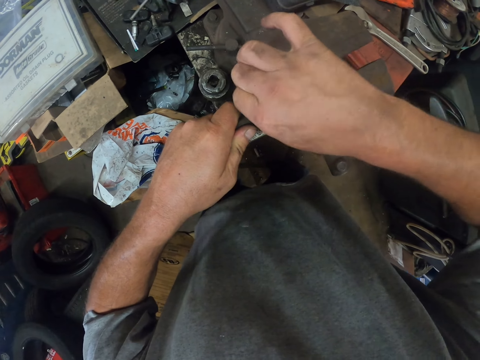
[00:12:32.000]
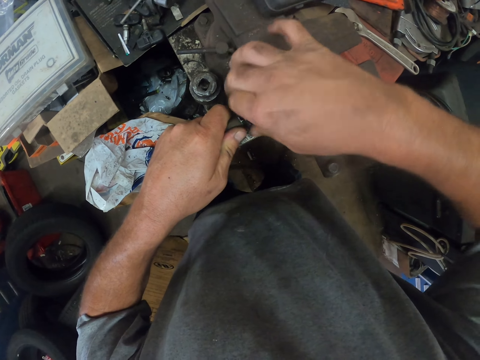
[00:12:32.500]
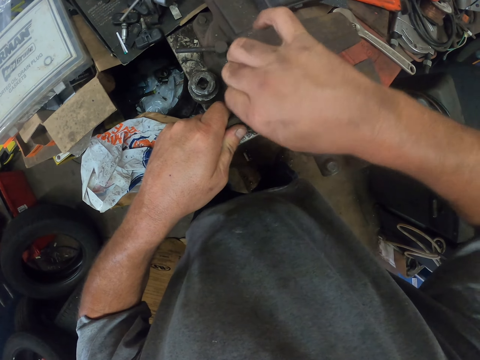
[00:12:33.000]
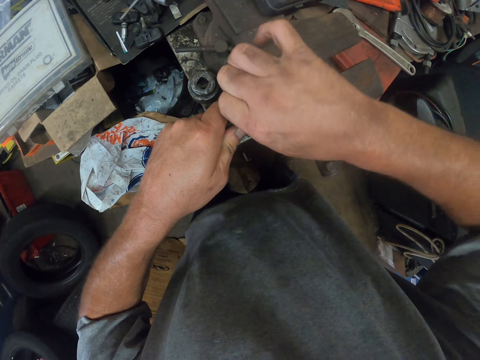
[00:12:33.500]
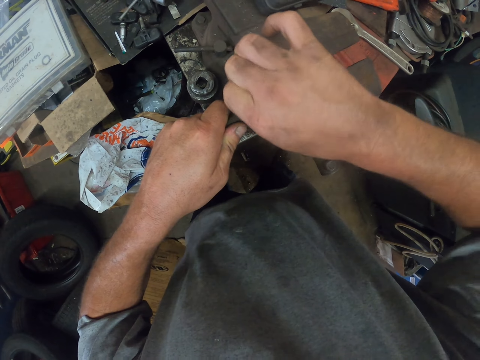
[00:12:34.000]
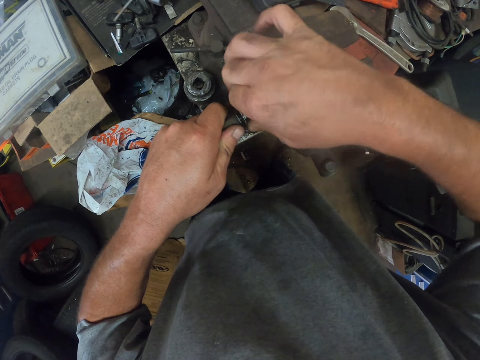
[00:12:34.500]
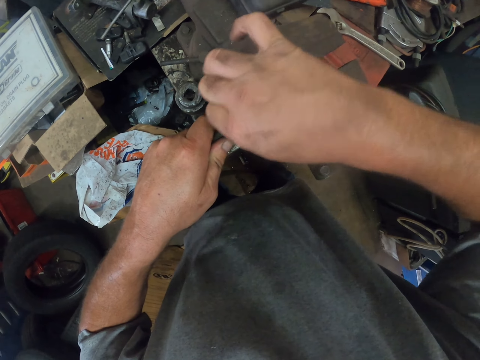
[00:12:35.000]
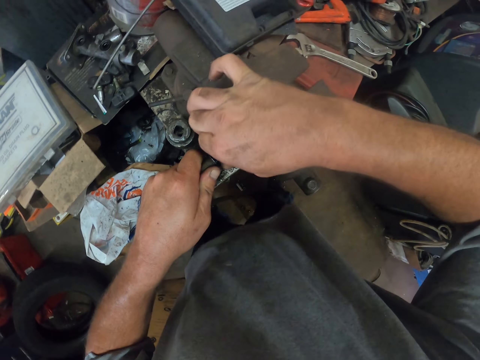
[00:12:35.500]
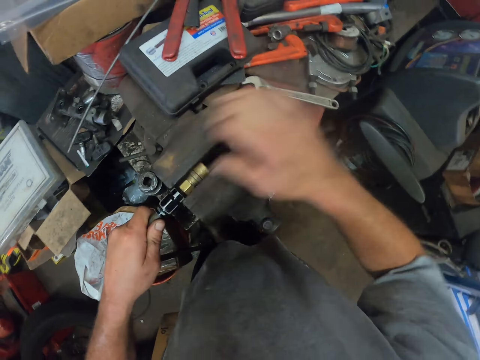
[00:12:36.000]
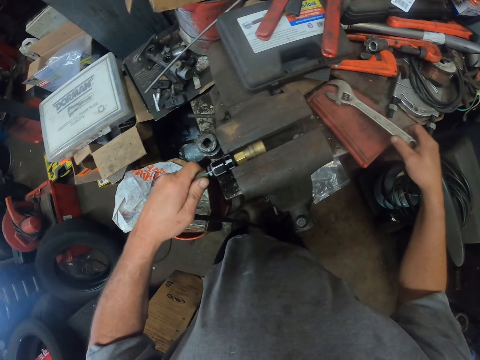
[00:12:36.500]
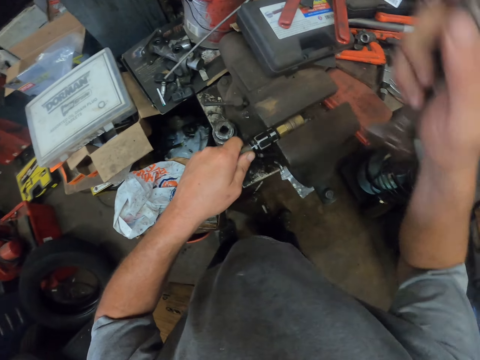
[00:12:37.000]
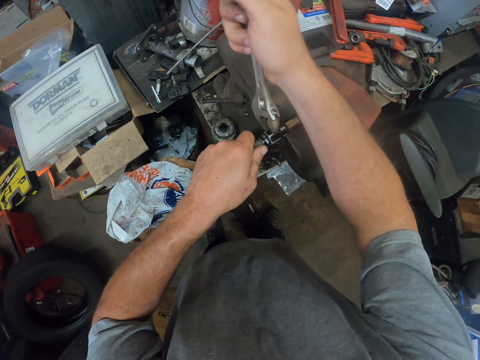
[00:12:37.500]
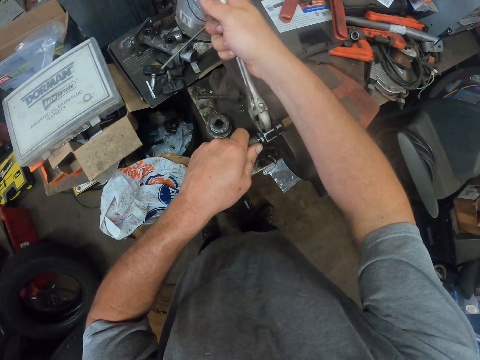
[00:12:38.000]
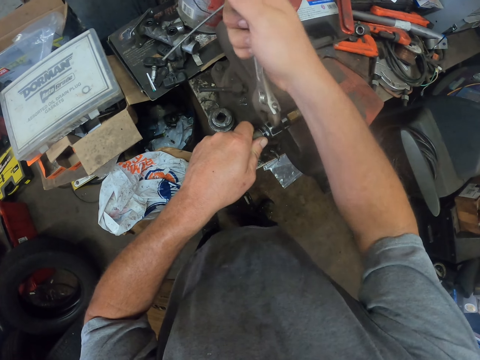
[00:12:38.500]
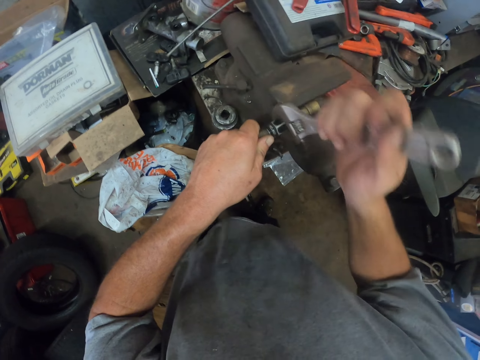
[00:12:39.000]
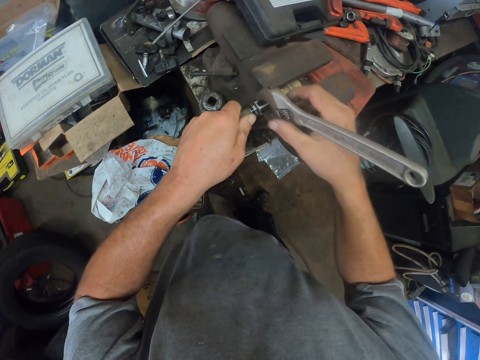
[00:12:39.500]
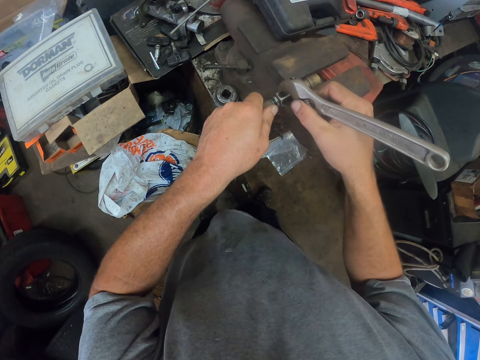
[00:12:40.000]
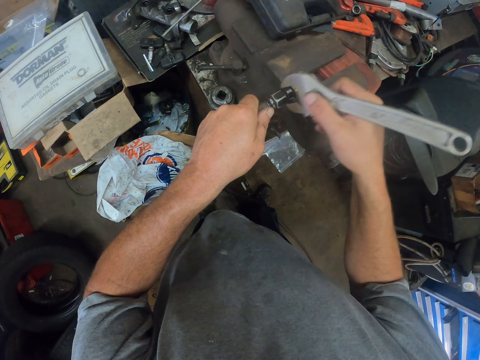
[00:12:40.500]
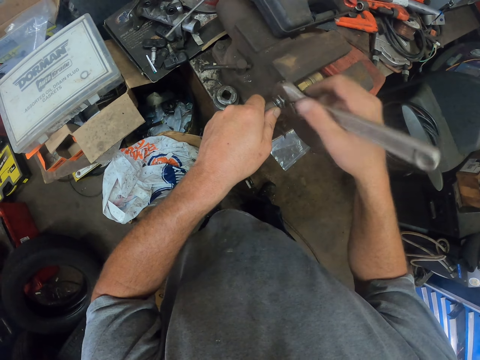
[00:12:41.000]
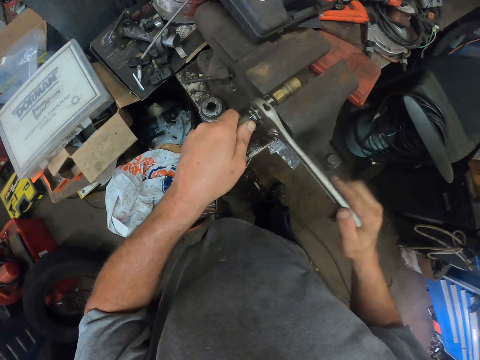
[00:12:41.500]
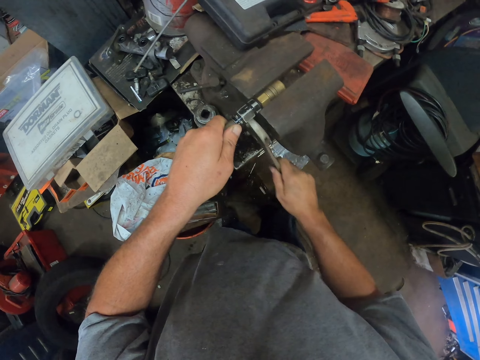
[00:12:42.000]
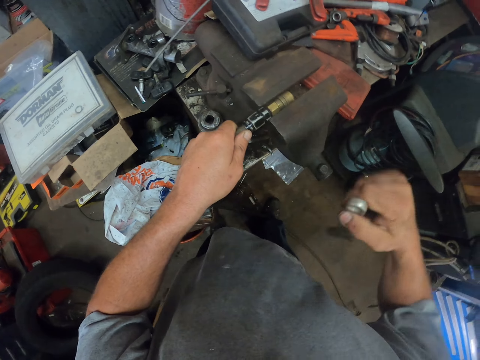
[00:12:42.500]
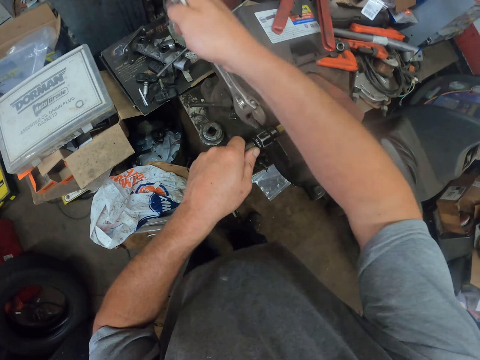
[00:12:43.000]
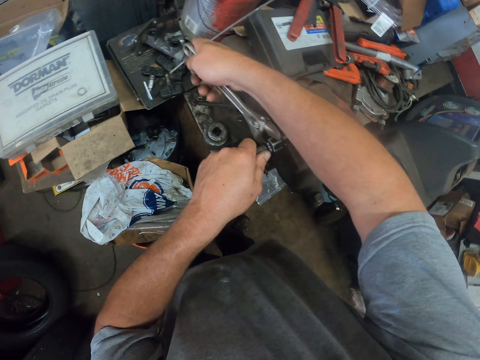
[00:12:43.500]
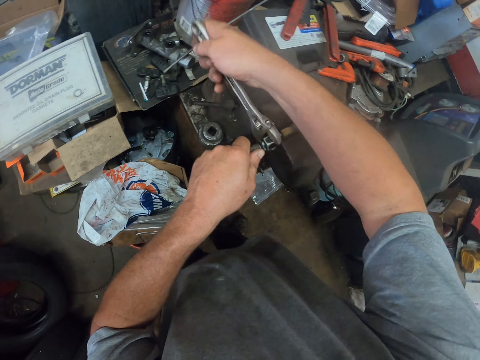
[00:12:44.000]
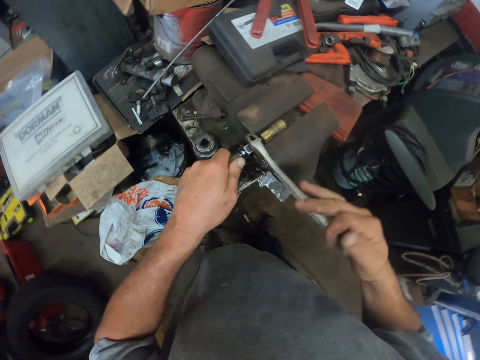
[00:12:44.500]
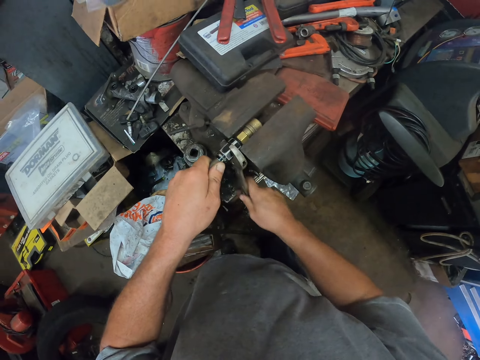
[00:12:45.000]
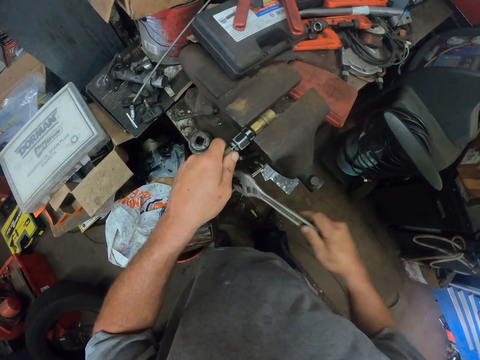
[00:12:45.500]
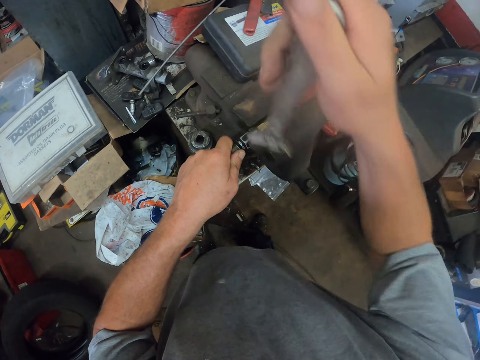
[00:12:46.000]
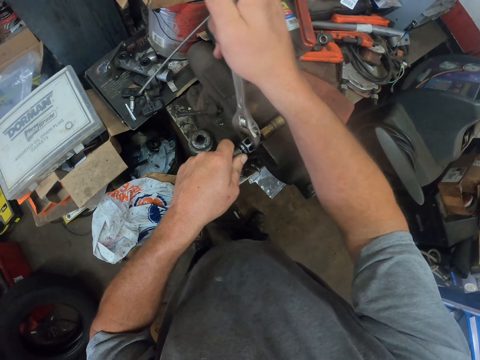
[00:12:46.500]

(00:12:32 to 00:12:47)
The camera wearer picks up the wrench from the table. They tighten the nozzle adapter with the wrench.

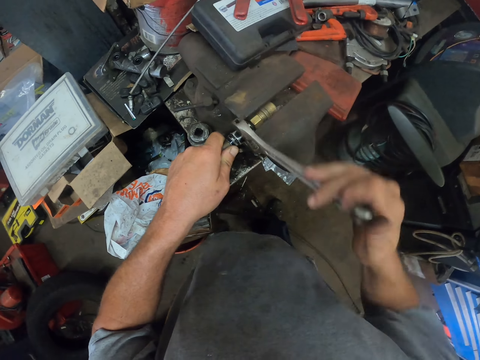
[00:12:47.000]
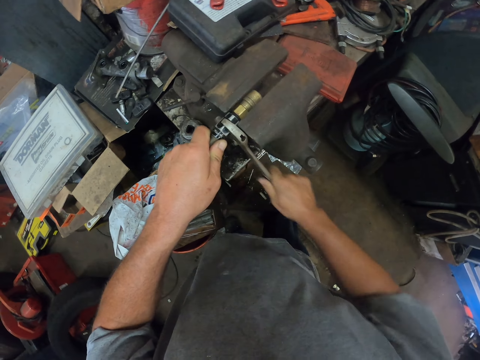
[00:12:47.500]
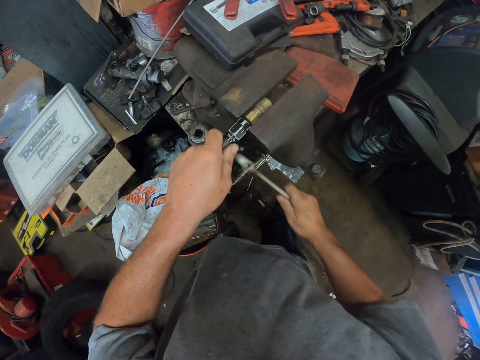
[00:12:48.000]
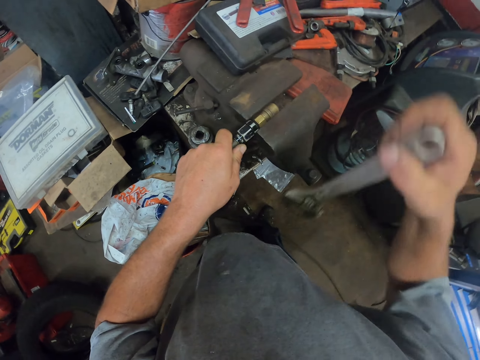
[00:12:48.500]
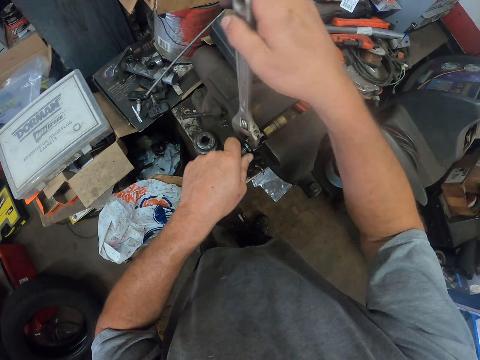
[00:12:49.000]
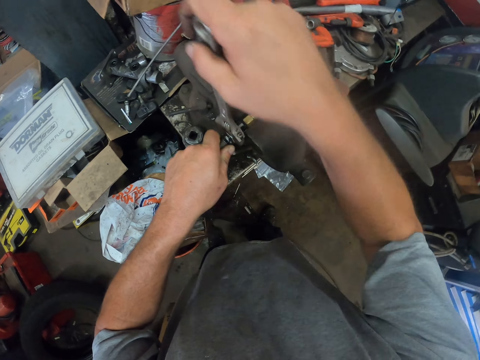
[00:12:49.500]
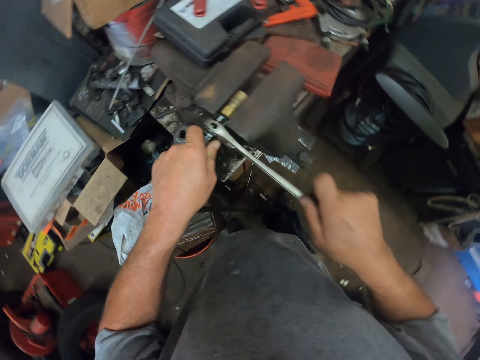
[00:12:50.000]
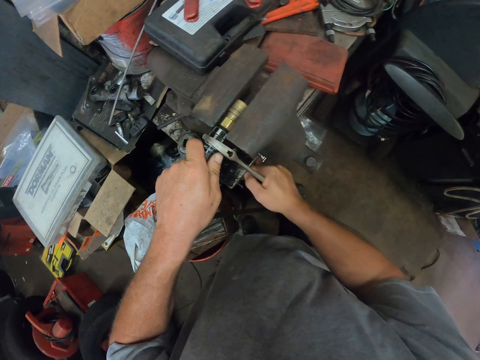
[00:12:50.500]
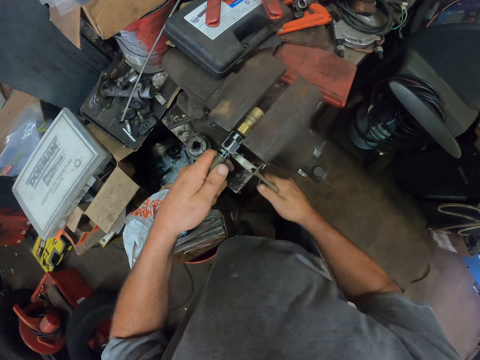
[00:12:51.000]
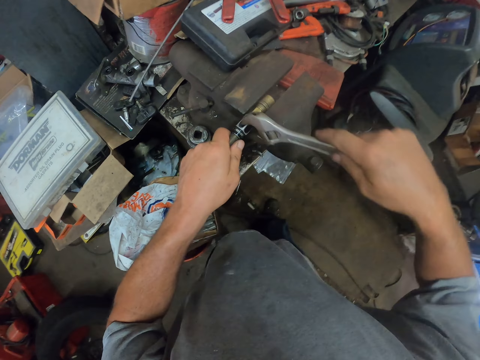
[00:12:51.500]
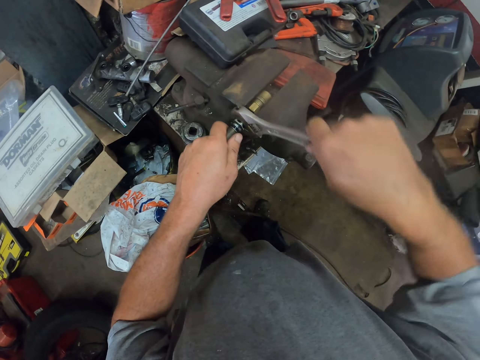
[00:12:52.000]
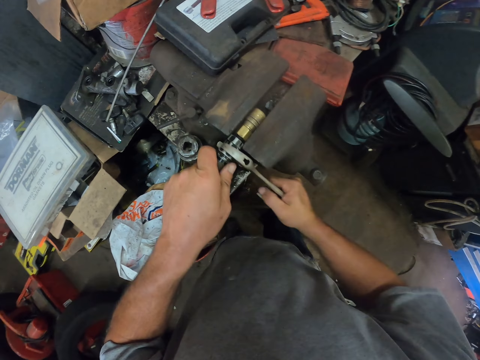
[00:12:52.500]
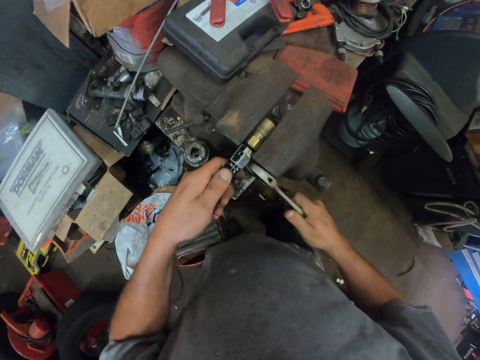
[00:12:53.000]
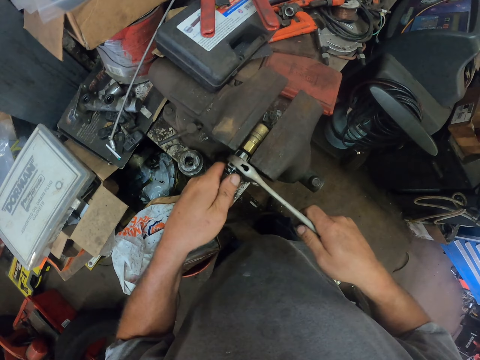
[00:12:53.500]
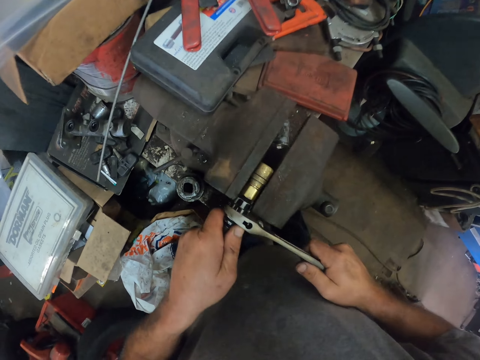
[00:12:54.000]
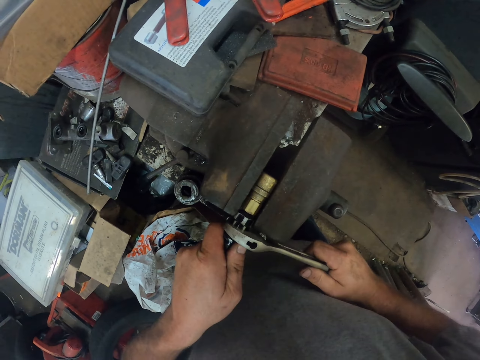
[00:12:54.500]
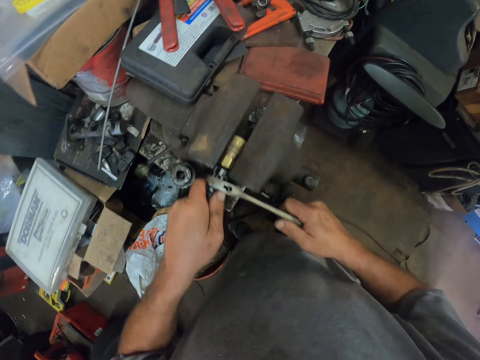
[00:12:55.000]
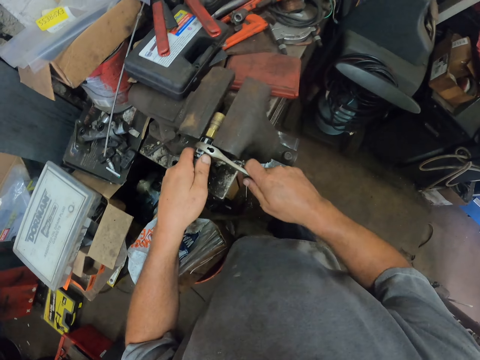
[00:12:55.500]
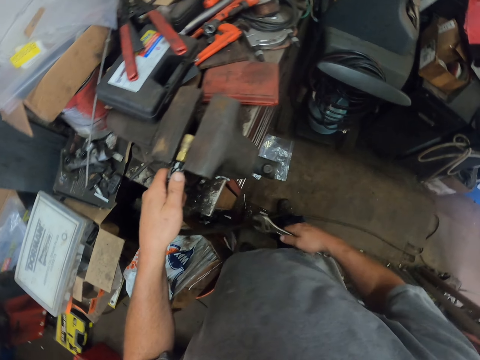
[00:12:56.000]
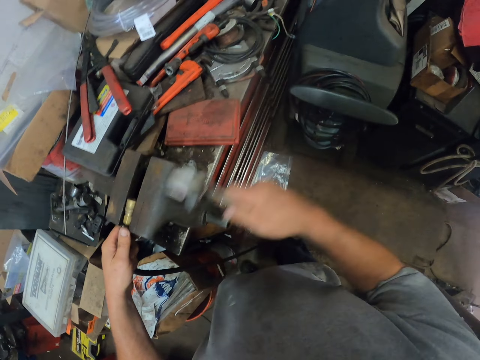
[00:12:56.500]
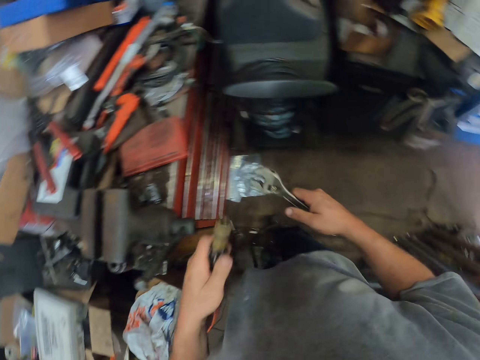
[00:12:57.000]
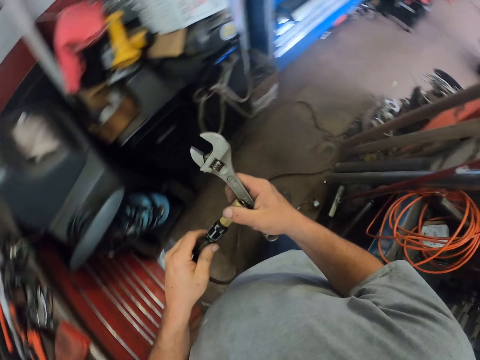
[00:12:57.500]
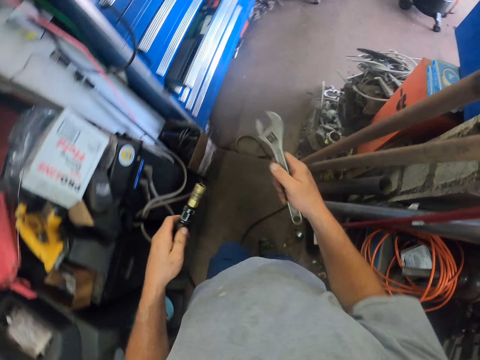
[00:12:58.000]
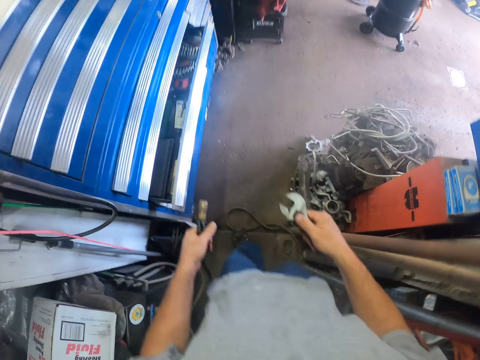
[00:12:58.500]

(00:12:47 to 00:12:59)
The camera wearer adjusts a lever tumbler lock, removes the air hose, and walks in a room.
